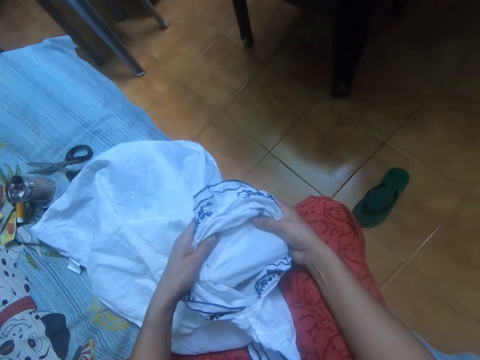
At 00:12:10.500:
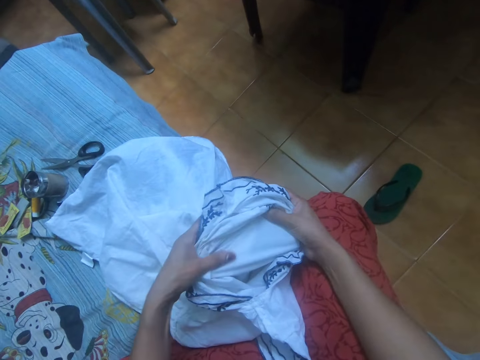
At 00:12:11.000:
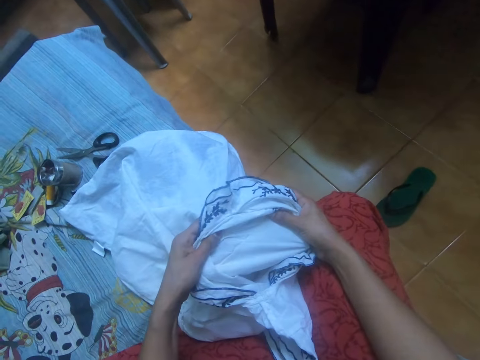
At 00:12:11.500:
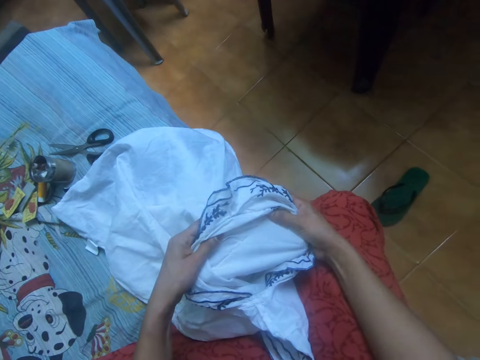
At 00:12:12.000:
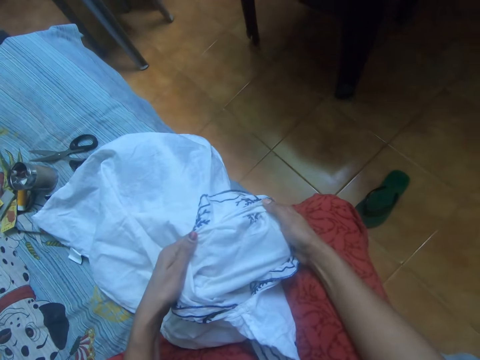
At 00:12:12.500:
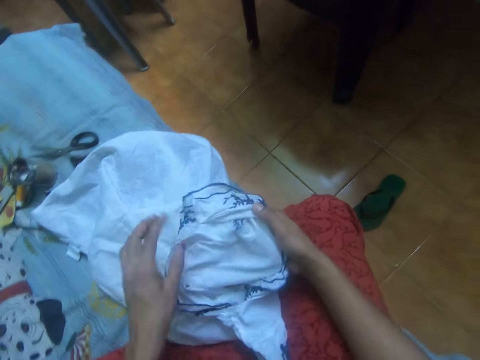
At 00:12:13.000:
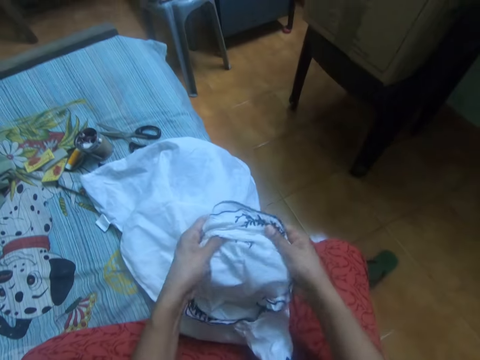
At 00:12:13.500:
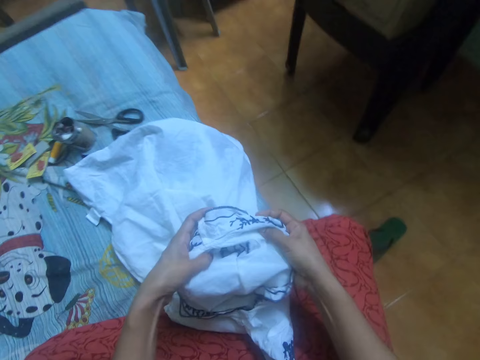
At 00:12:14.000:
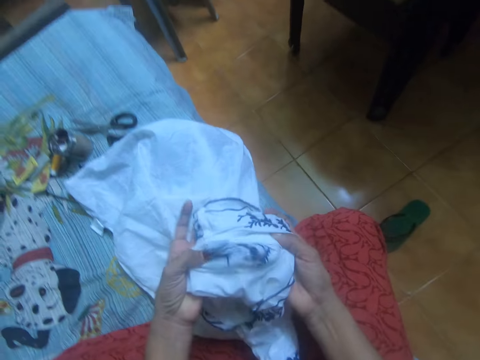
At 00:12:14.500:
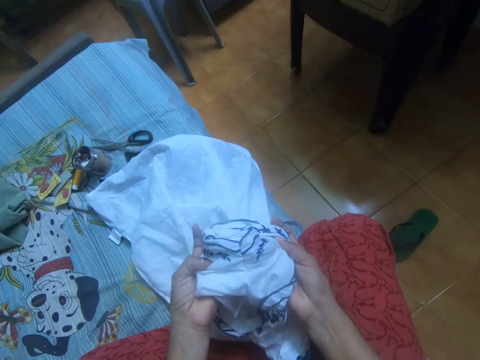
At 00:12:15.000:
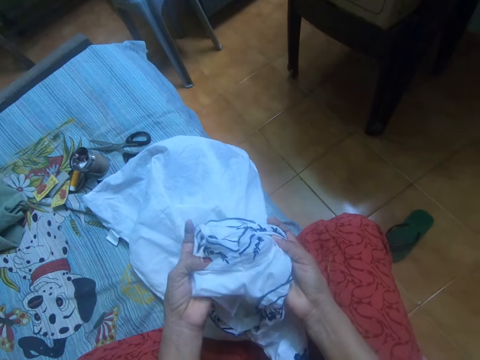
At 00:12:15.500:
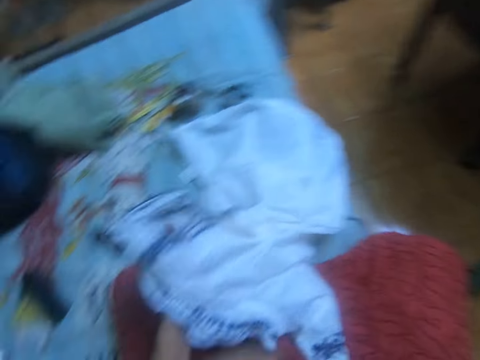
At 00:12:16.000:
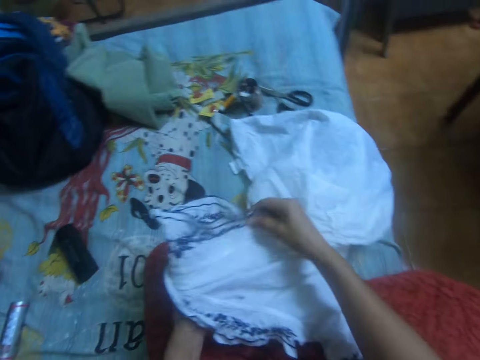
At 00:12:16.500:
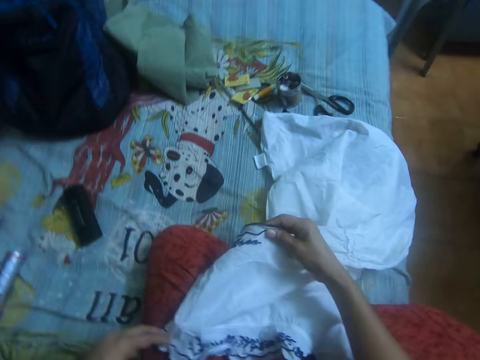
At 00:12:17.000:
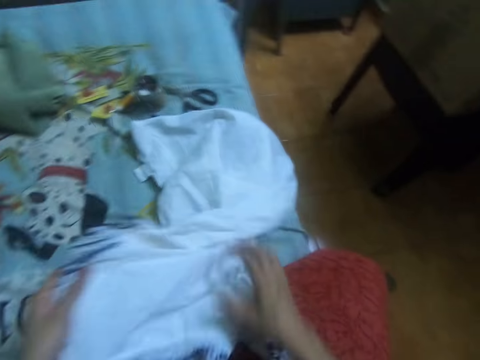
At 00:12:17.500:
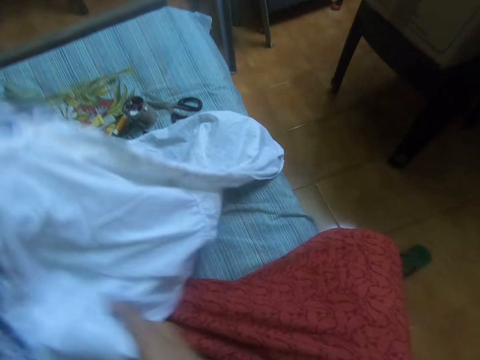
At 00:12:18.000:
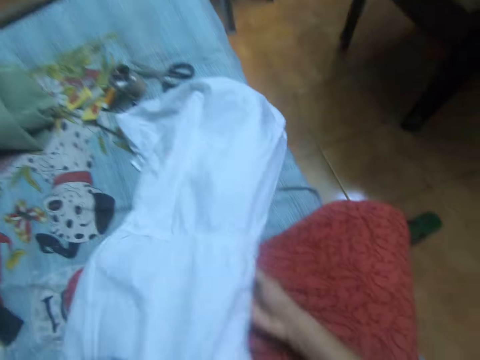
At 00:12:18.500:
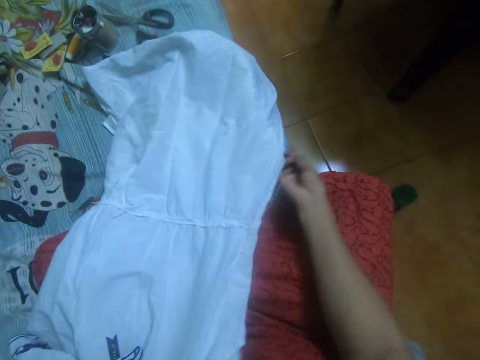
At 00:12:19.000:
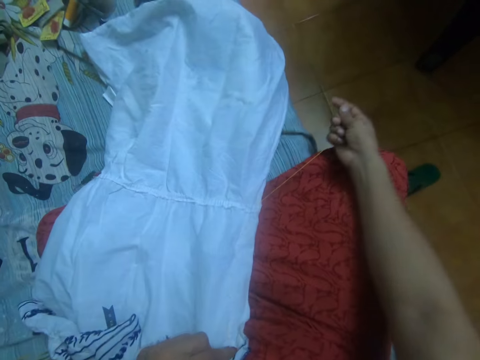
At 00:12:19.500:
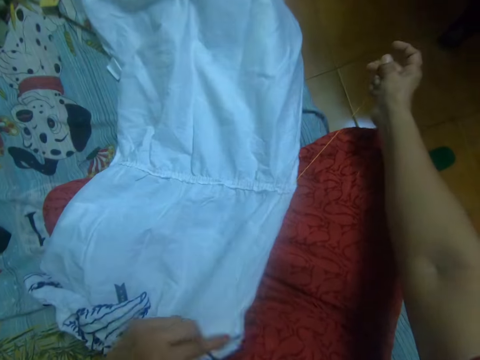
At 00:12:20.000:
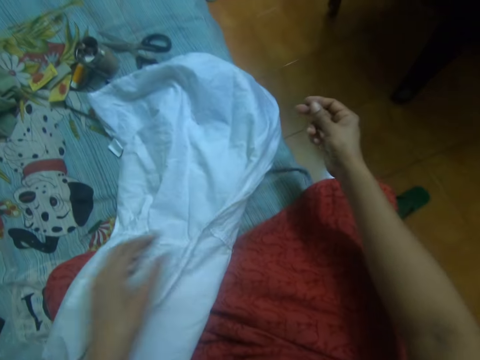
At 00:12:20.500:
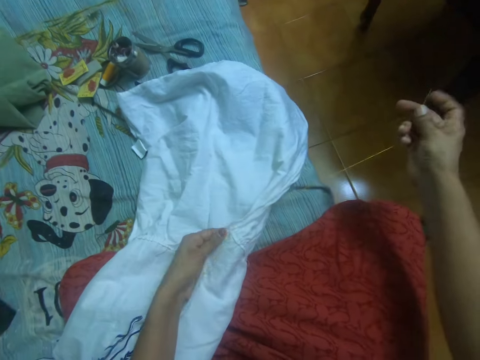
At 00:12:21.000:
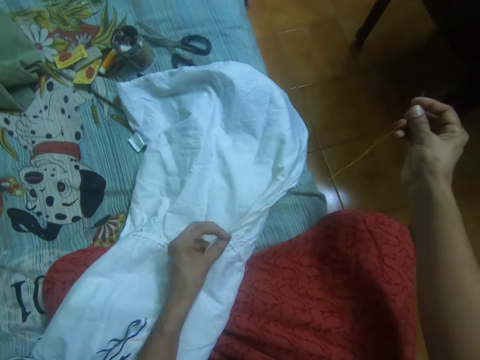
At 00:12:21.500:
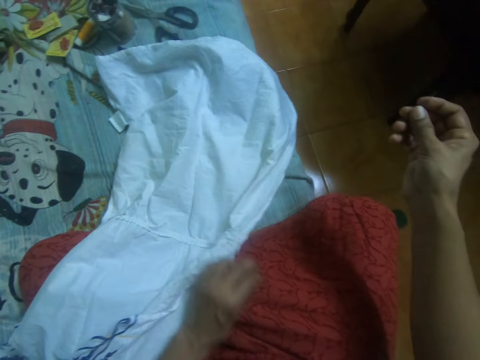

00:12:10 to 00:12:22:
The camera wearer adjusts the stitches. They turn the cloth inside out. They hold the cloth. They hold a stitching thread.

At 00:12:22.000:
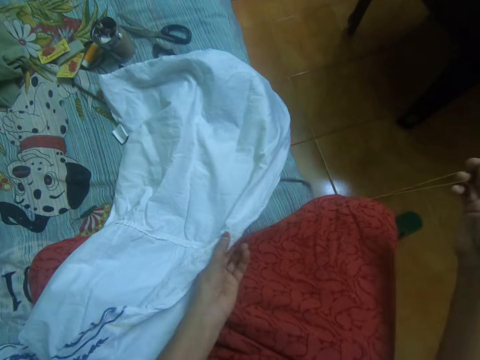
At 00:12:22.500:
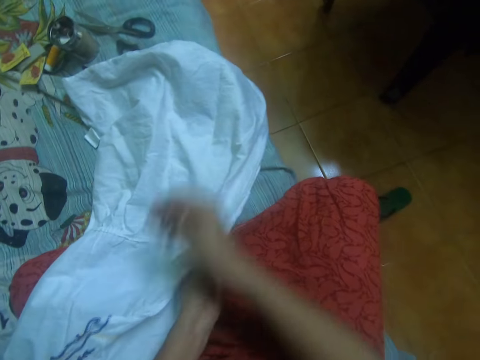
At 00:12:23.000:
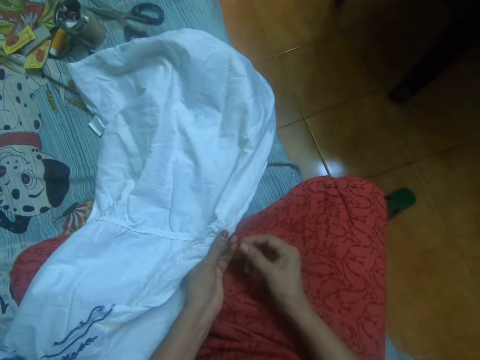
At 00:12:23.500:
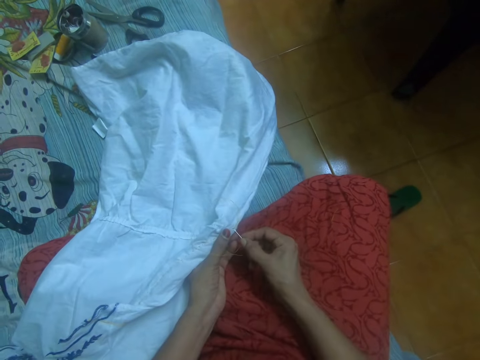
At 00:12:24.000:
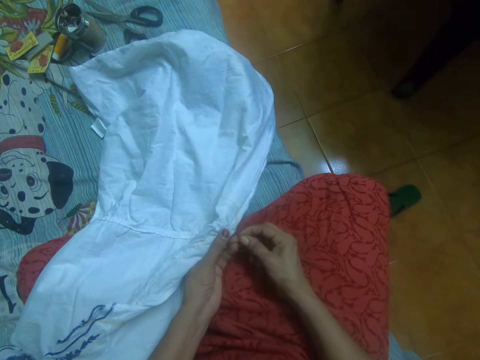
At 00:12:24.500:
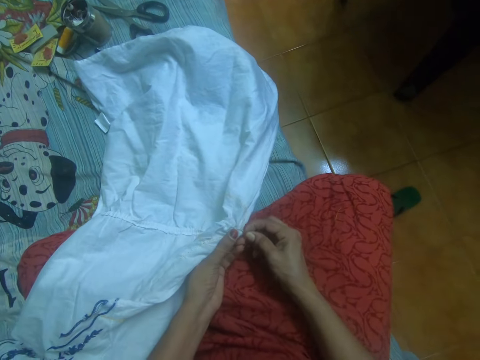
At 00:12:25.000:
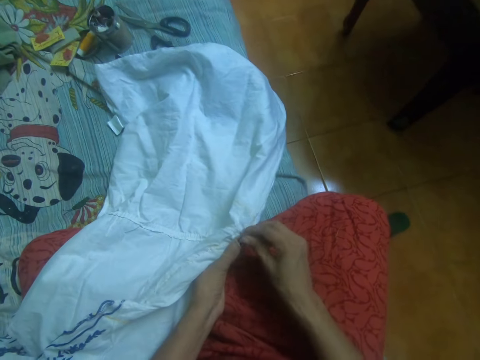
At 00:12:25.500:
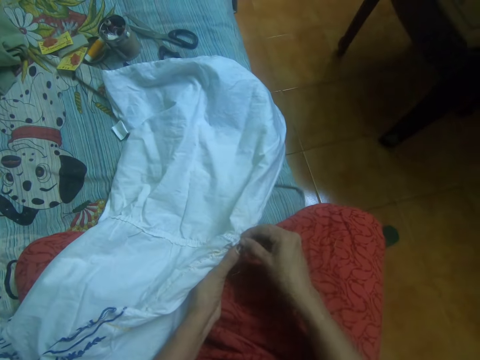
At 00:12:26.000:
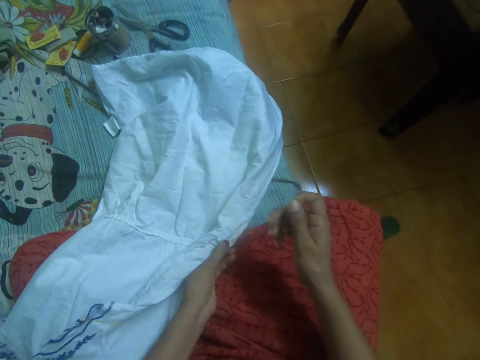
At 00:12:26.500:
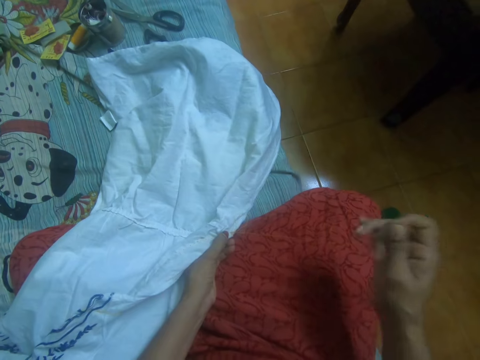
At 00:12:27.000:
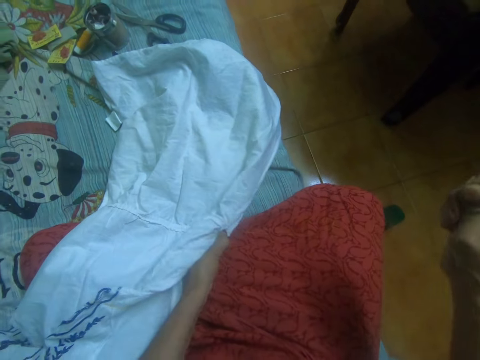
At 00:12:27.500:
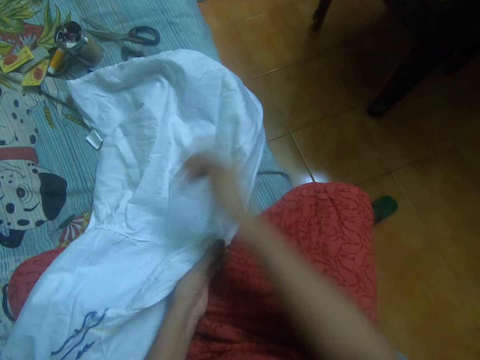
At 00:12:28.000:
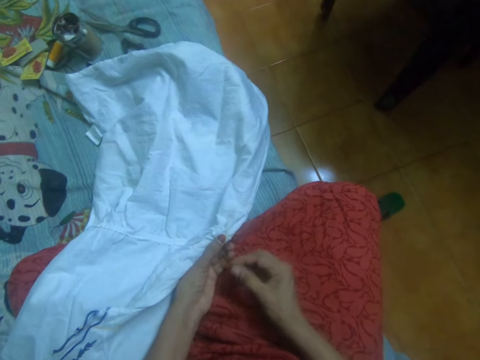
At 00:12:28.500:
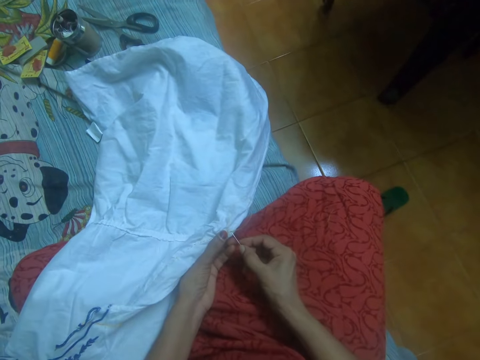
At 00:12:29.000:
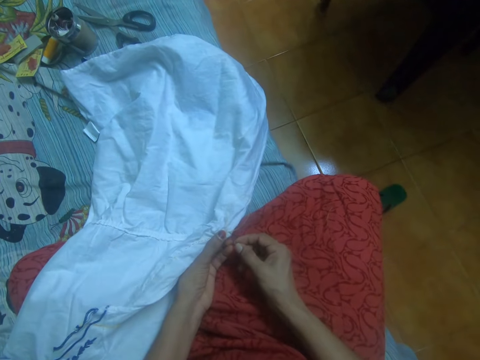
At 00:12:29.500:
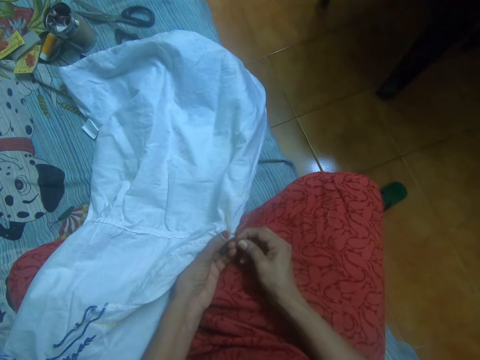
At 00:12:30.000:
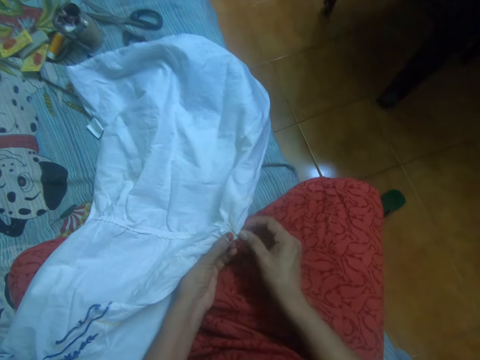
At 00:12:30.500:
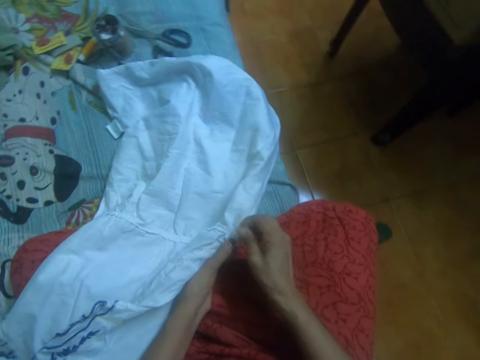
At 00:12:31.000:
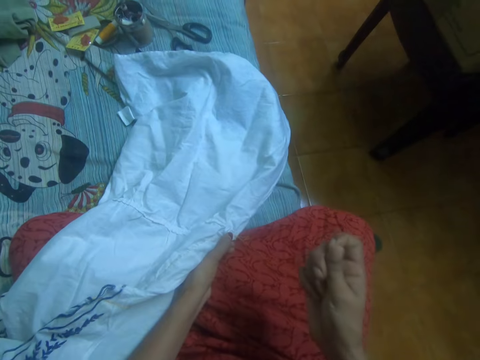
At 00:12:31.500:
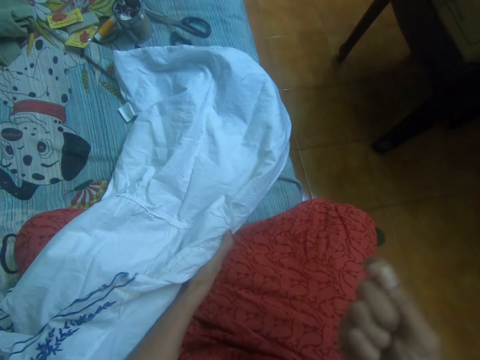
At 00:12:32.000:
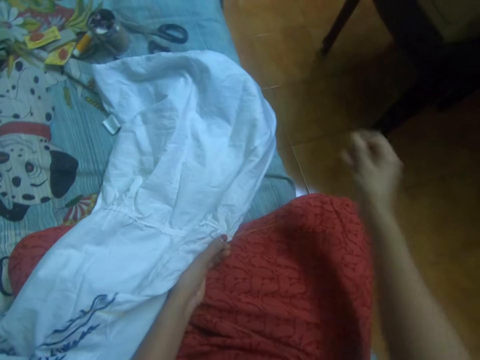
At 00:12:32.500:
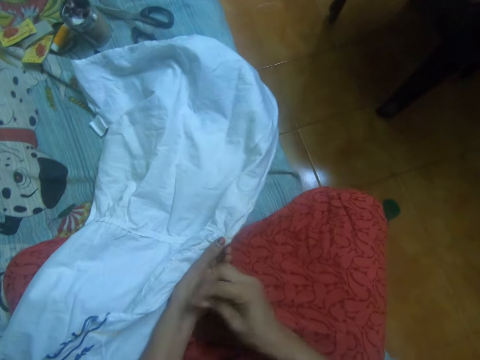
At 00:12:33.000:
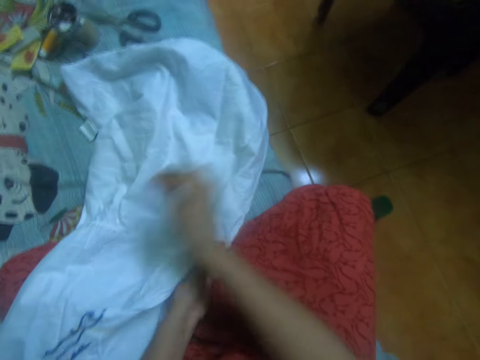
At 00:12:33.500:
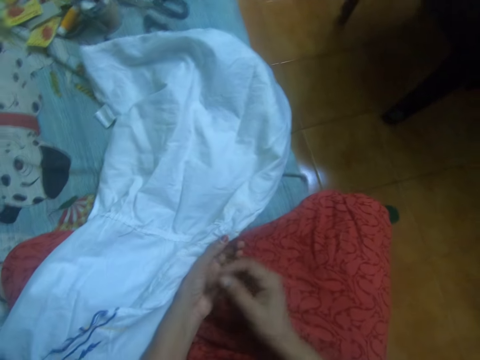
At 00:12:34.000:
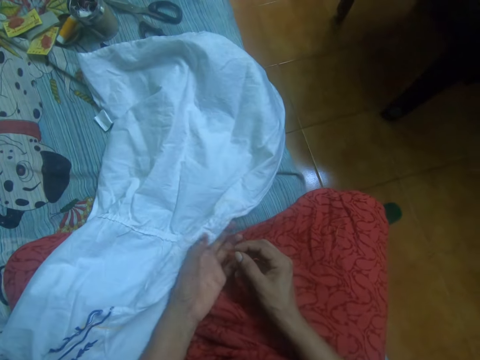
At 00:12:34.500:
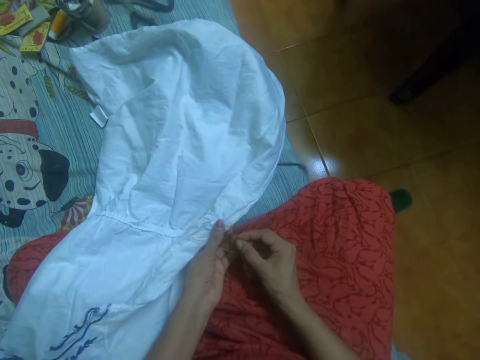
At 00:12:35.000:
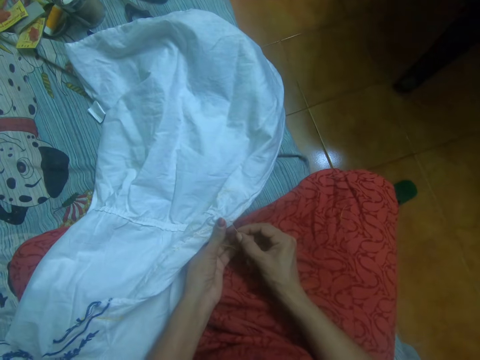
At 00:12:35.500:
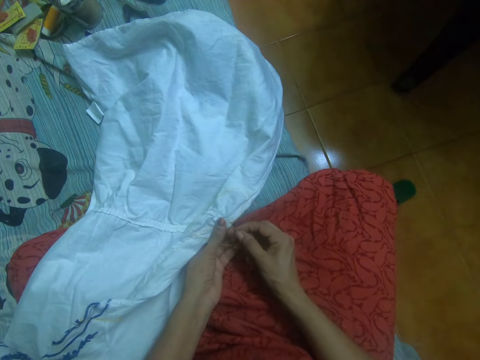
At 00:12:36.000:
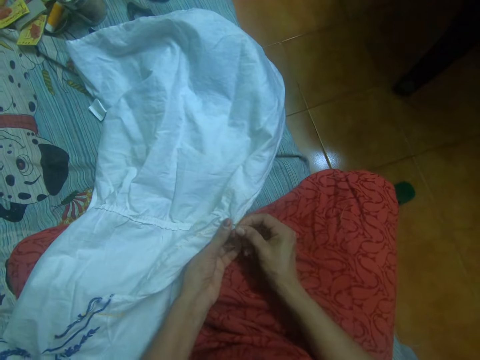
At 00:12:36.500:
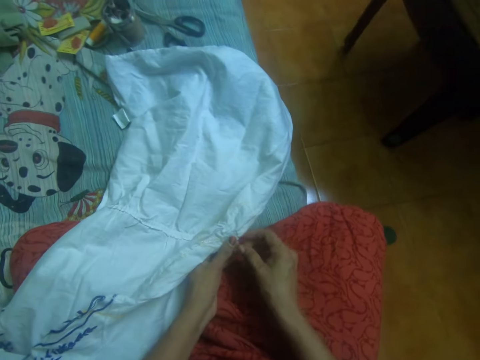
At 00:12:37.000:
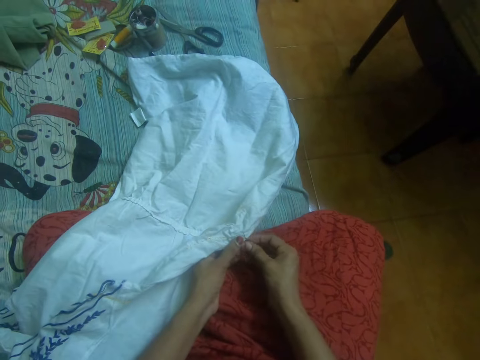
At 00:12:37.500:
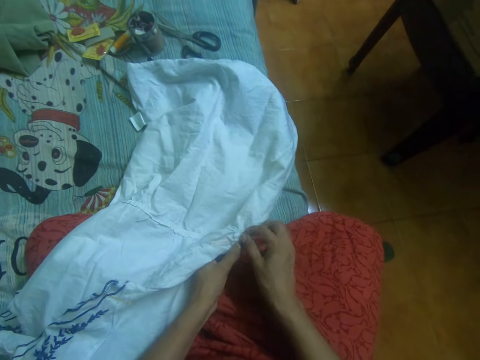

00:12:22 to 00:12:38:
The camera wearer sews the cloth with a needle and thread in her right hand. She pulls the hand stitching needle. She adjusts the stitching thread. She stitches the cloth. She pulls the hand stitching needle. She adjusts the stitching thread. She stitches the cloth.
